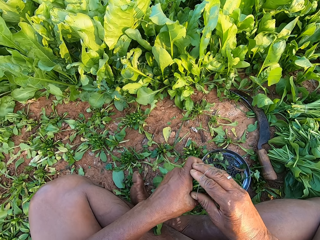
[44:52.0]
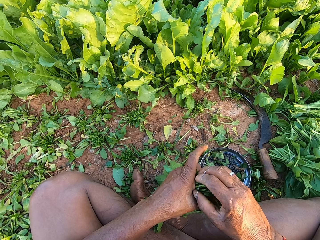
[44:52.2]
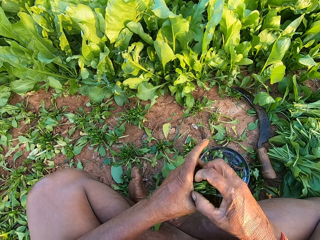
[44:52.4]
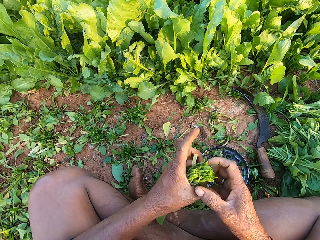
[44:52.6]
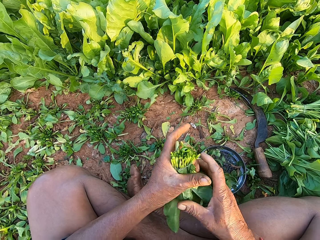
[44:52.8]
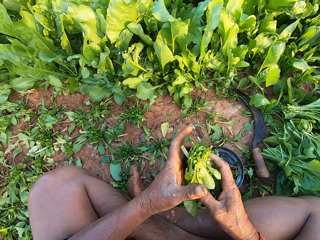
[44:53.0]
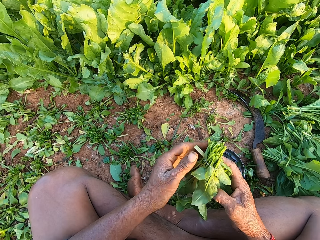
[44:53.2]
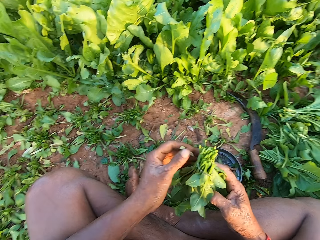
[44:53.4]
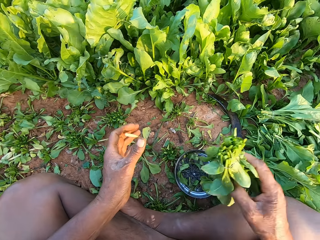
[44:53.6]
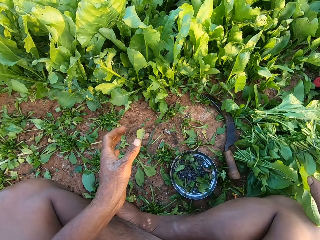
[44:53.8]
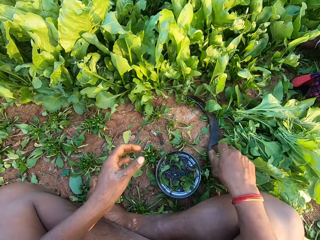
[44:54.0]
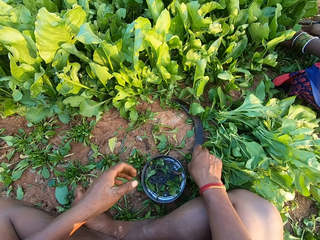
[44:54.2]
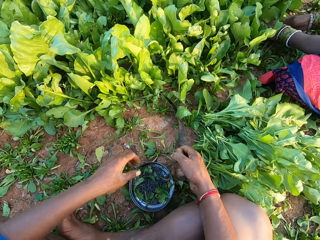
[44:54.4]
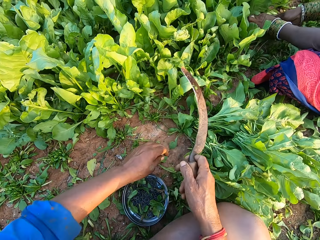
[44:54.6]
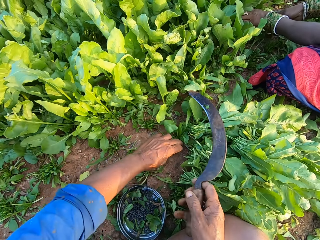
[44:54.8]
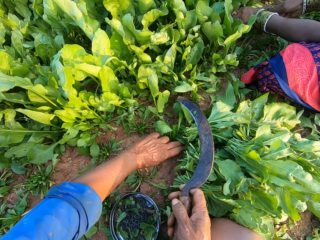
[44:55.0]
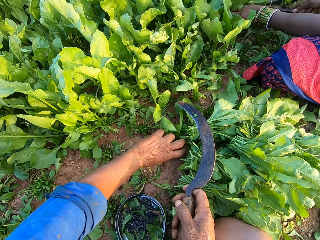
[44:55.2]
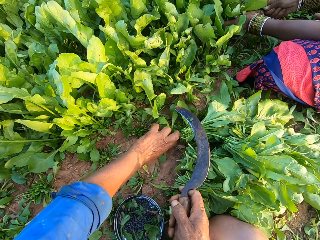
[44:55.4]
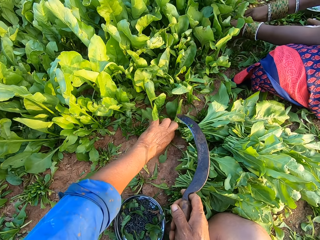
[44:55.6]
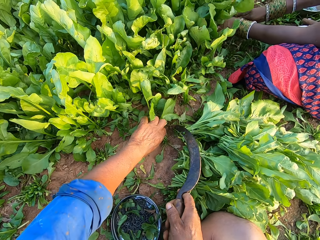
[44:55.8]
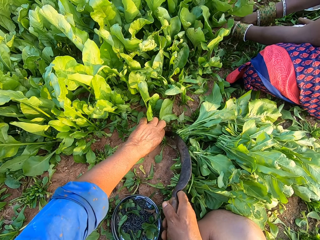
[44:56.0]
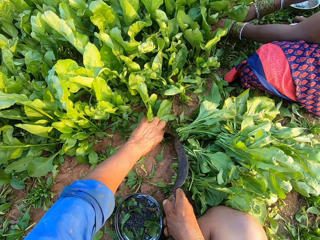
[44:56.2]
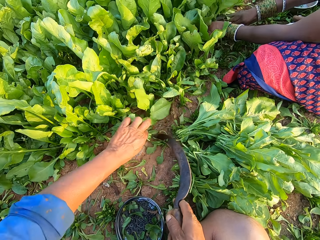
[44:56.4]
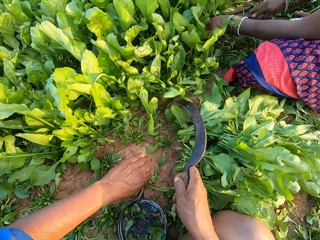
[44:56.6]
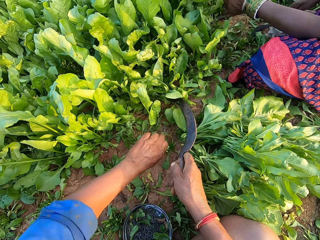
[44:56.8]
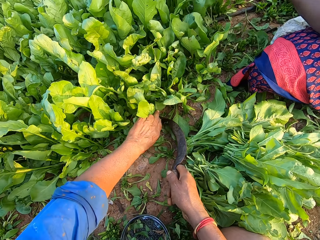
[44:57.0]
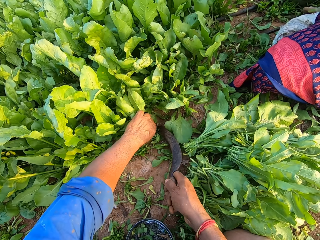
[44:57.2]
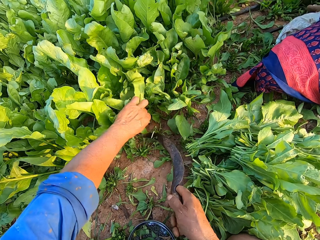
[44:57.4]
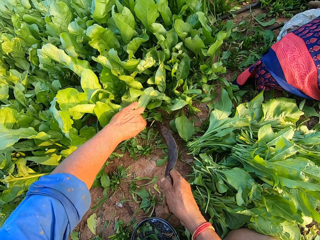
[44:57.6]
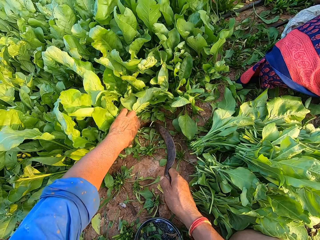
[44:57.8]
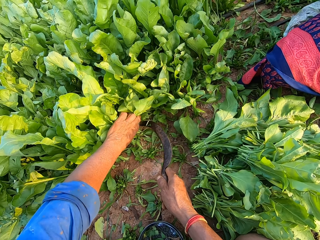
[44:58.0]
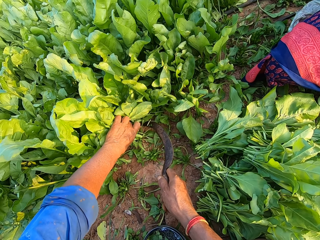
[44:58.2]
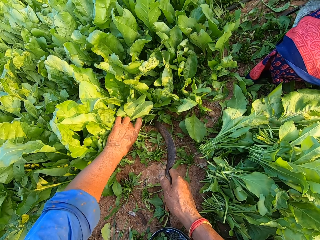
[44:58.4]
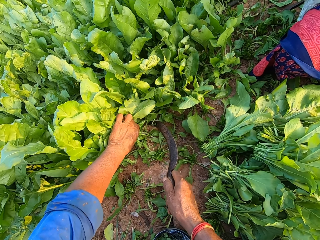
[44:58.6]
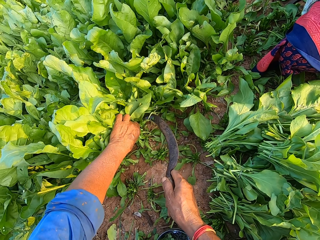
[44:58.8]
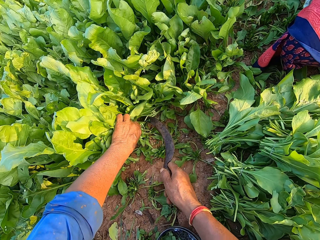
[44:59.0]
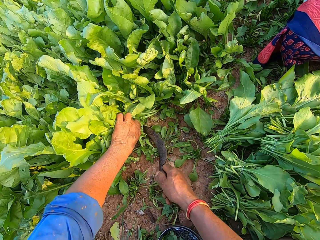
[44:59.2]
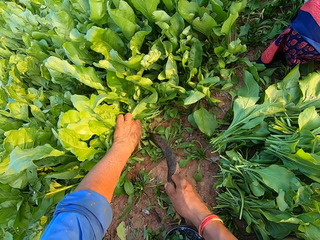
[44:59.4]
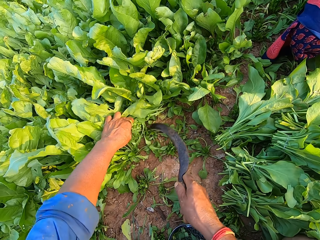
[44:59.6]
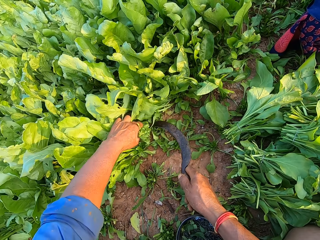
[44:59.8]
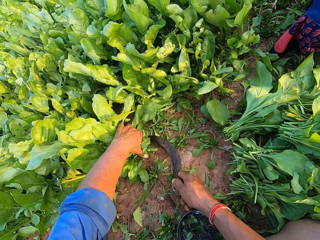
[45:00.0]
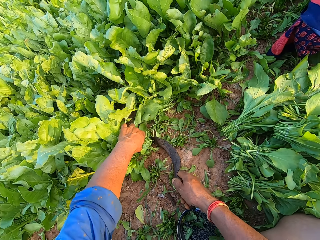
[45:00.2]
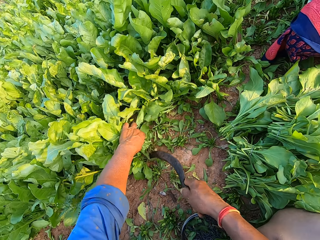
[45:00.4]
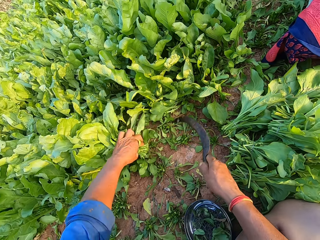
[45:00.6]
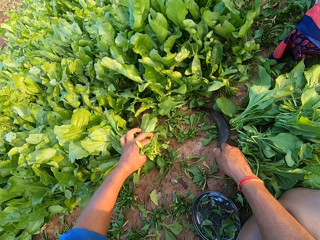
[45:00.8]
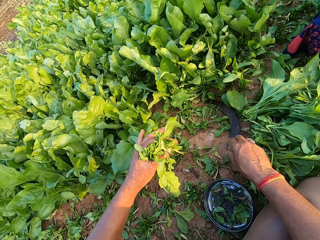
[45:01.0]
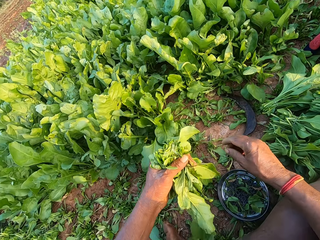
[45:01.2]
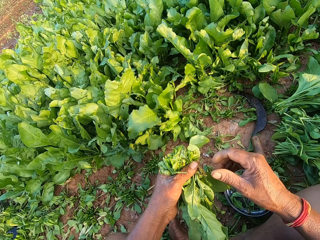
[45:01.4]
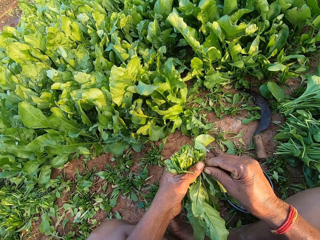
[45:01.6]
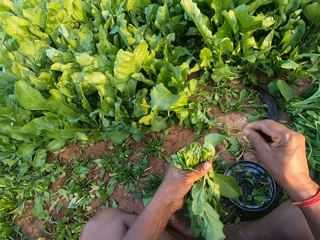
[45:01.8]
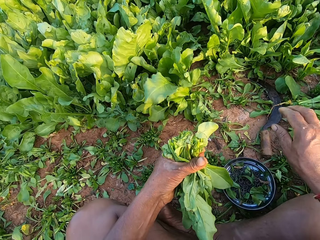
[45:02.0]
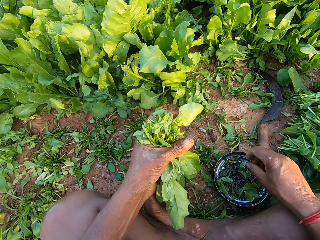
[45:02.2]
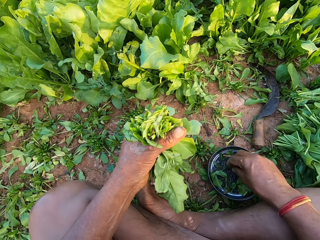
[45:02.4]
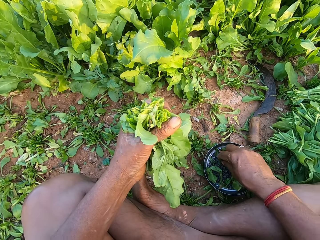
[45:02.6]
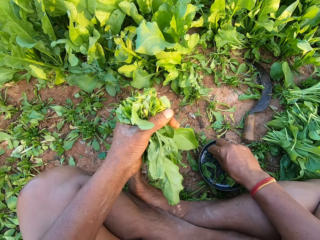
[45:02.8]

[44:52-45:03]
The camera wearer binds the spinach plants in his left hand with the rubber band in his right hand. He passes the bundle of spinach plants from his left hand to his right hand. He plucks the spinach plants in his right hand with his left hand. He drops the bundle of spinach plants on the ground with his right hand. A woman cuts the spinach plants from the ground with the sickle in her right hand. The camera wearer picks the sickle from the ground with his right hand. He holds the spinach plants on the ground with his left hand. He cuts the spinach plants from the ground with the sickle in his right hand. He holds the spinach plants on the ground with his left hand. He cuts the spinach plants from the ground with the sickle in his right hand. He holds the spinach plants on the ground with his left hand. He cuts the spinach plants from the ground with the sickle in his right hand. He holds the spinach plants on the ground with his left hand. He cuts the spinach plants from the ground with the sickle in his right hand. He drops the sickle on the ground with his right hand. He plucks a spinach stalk with his right hand from the spinach plants in his left hand. He drops the spinach stalk on the ground with his right hand.

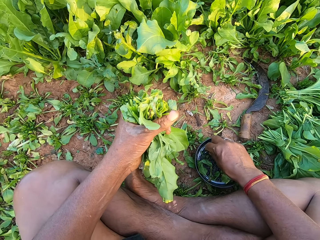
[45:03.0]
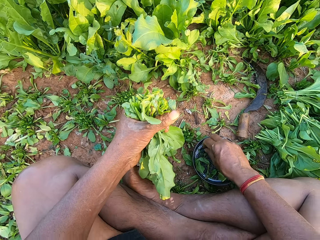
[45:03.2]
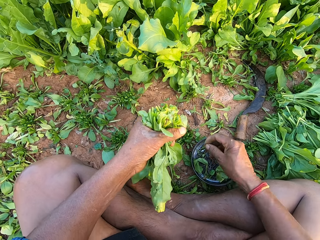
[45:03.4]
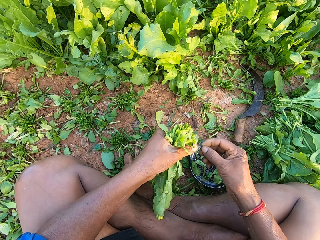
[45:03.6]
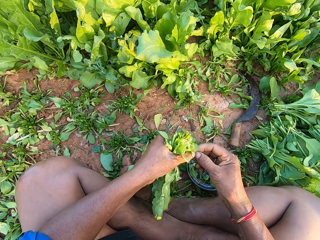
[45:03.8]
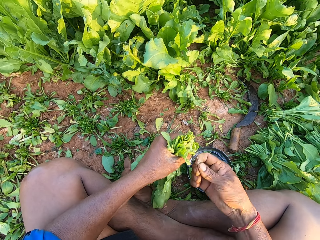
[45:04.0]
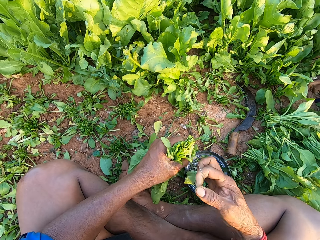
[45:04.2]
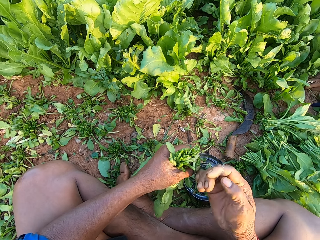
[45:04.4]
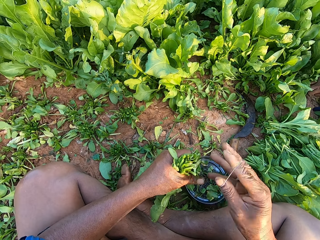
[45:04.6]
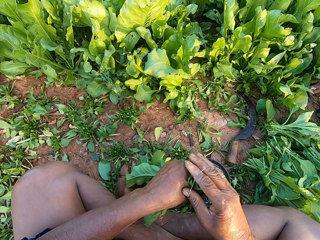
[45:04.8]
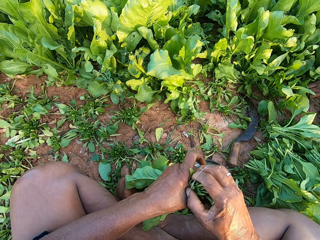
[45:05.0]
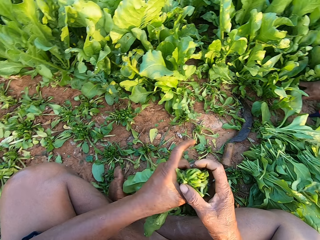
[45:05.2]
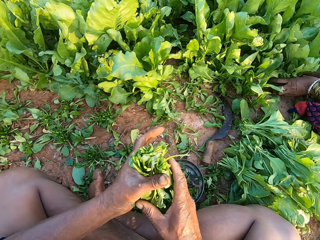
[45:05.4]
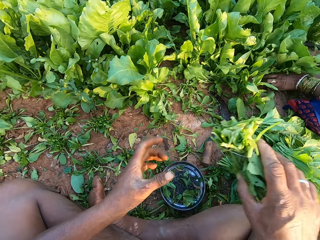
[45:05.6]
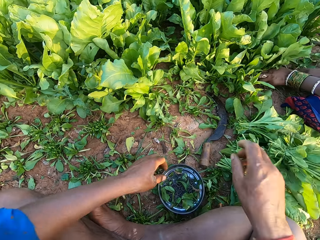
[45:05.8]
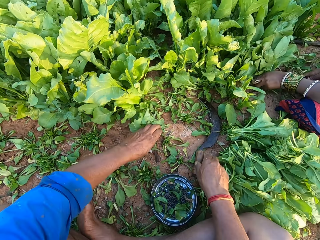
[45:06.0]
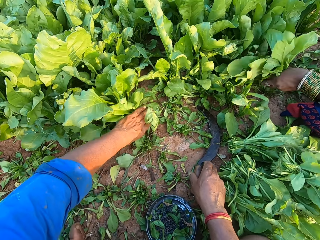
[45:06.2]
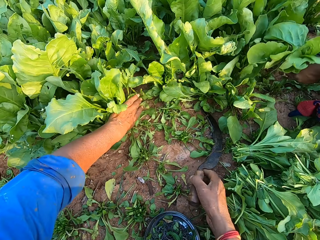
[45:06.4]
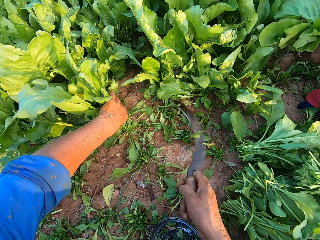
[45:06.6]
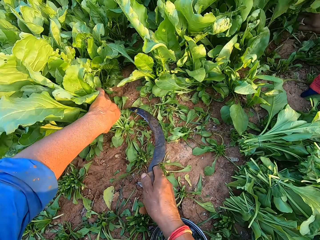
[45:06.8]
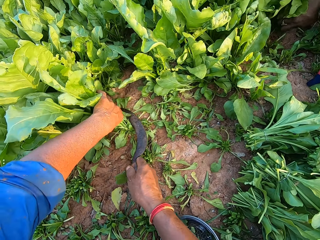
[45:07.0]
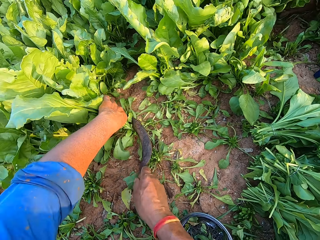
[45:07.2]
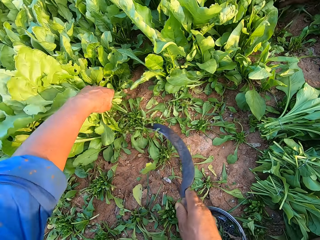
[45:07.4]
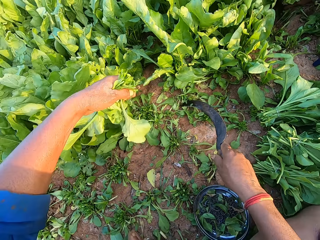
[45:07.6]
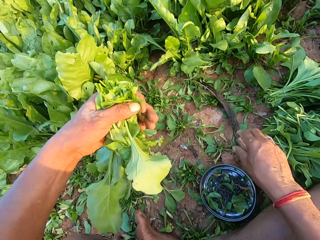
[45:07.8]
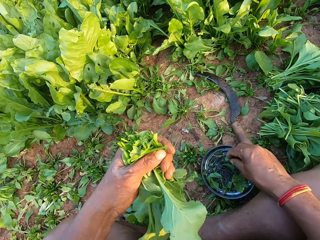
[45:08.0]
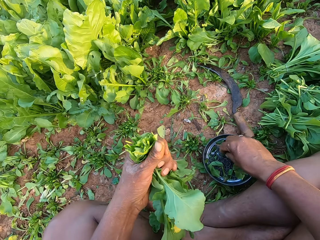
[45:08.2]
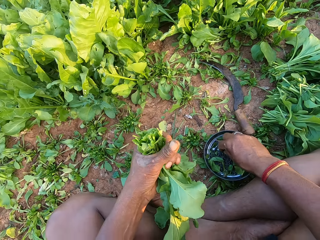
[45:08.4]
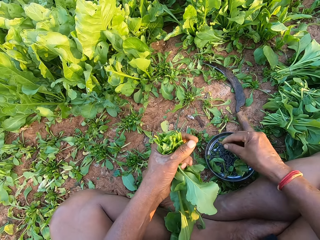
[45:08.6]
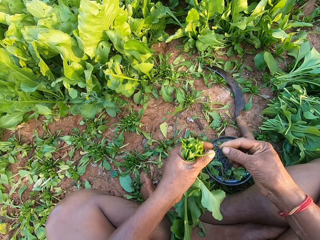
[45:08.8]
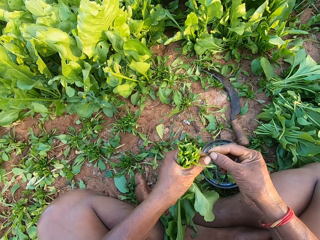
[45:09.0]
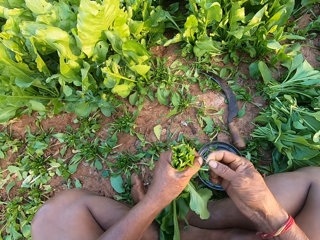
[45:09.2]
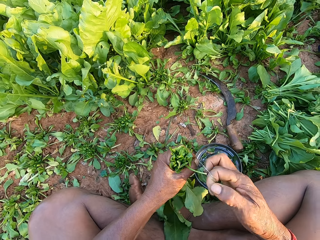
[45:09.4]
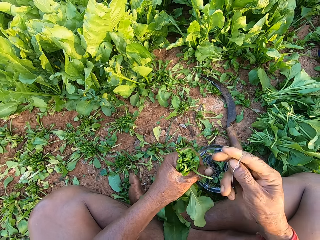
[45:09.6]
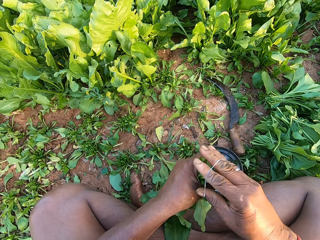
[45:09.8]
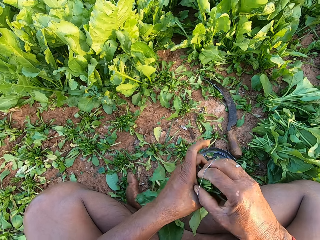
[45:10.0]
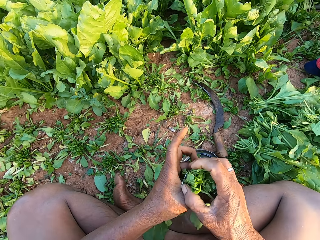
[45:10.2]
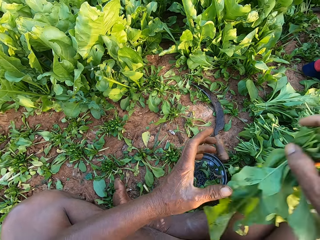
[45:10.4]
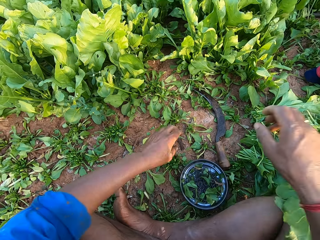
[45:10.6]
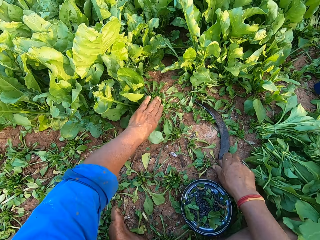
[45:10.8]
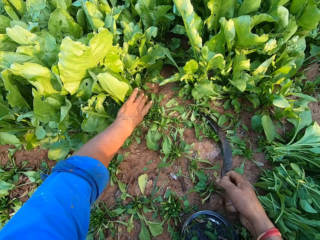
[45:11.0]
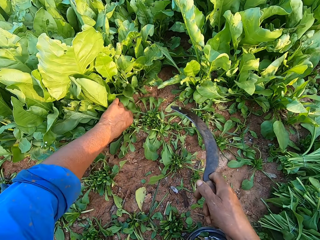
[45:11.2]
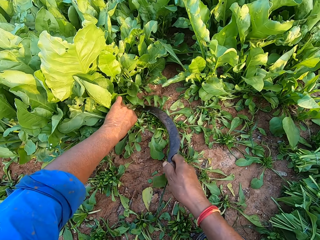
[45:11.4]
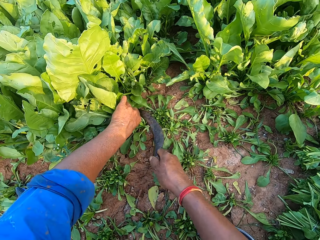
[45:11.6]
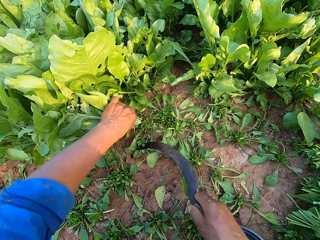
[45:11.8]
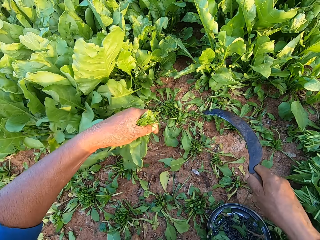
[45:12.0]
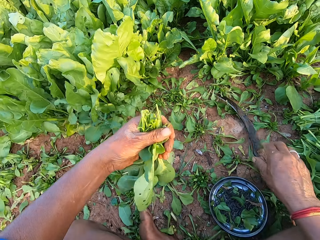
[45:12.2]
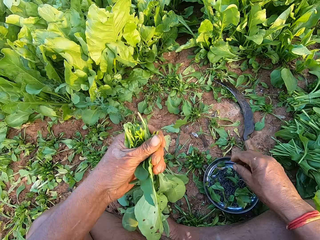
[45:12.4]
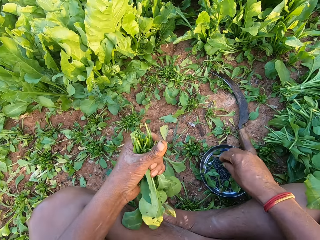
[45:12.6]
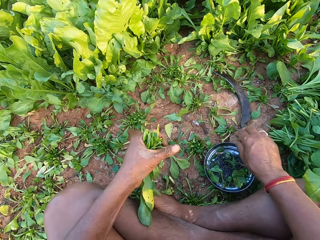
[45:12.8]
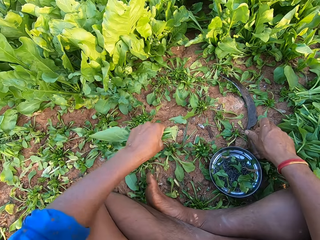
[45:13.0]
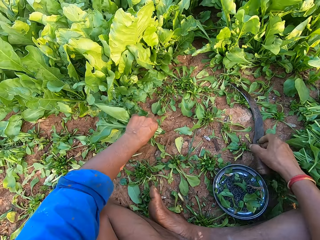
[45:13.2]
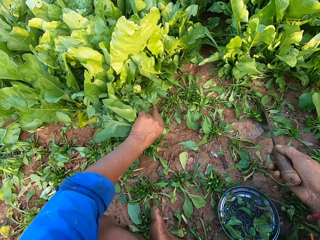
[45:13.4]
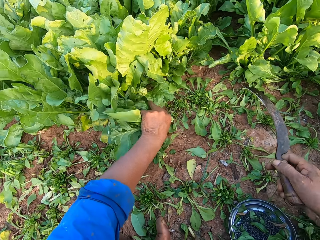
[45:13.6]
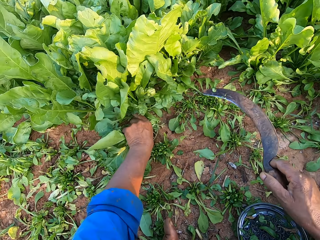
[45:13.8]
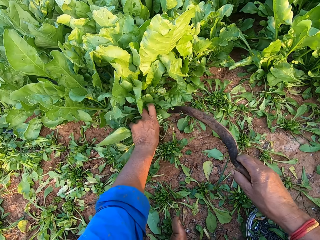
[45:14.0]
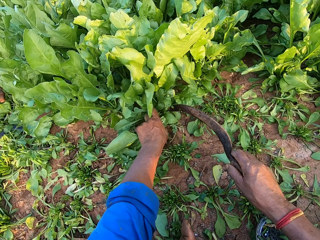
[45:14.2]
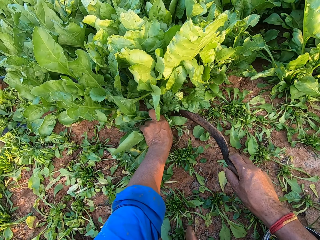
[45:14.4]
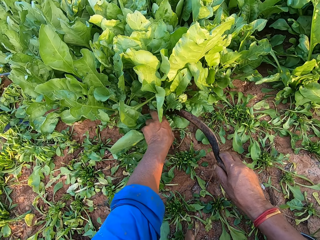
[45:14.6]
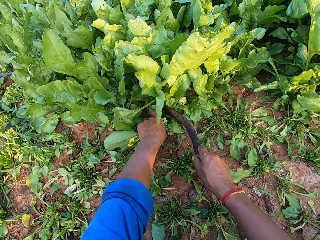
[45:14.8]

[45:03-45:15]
The camera wearer picks a rubber band from the metal plate on the ground with his right hand. He holds the rubber band with his hands. He stretches the rubber band with his hands. The woman cuts the spinach plants from the ground with the sickle in her right hand. The camera wearer wraps the rubber band around his right hand. He binds the spinach plants in his left hand with the rubber band in his right hand. He passes the bundle of spinach plants from his left hand to his right hand. He drops the bundle of spinach plants on the ground with his right hand. He holds the sickle on the ground with his right hand. He holds the spinach plants on the ground with his left hand. He picks the sickle from the ground with his right hand. He cuts the spinach plants from the ground with the sickle in his right hand. He drops the sickle on the ground with his right hand. He picks a rubber band from the metal plate on the ground with his right hand. He holds the rubber band with his hands. He stretches the rubber band with his hands. He wraps the rubber band around his right hand. He binds the spinach plants in his left hand with the rubber band in his right hand. He passes the bundle of spinach plants from his left hand to his right hand. He drops the bundle of spinach plants on the ground with his right hand. He picks the sickle from the ground with his right hand. He holds the spinach plants on the ground with his left hand. He cuts the spinach plants from the ground with the sickle in his right hand. He drops the sickle on the ground with his right hand. He picks the sickle from the ground with his right hand. He holds the spinach plants on the ground with his left hand. He cuts the spinach with the sickle.
